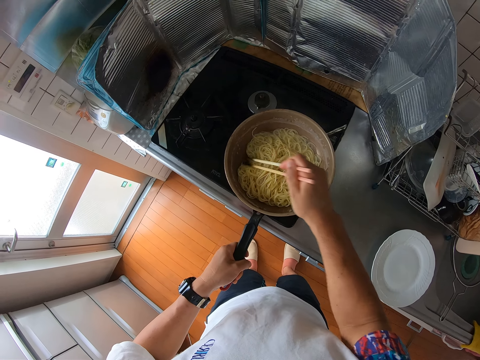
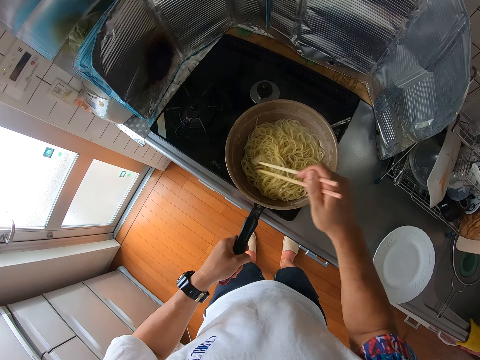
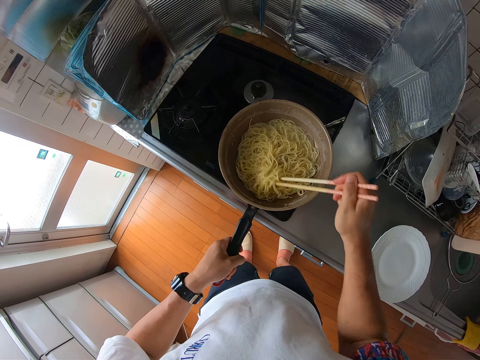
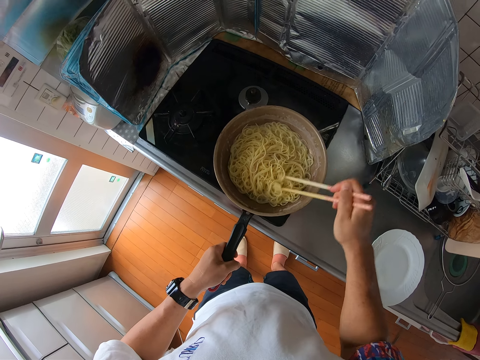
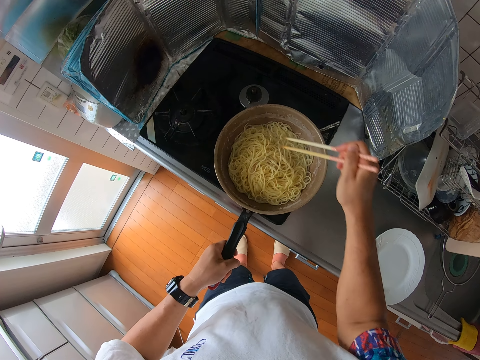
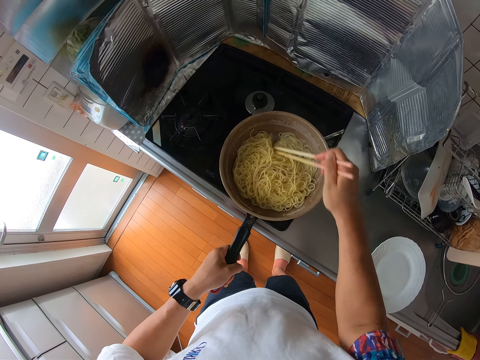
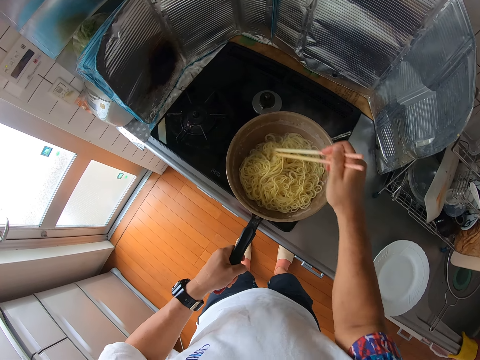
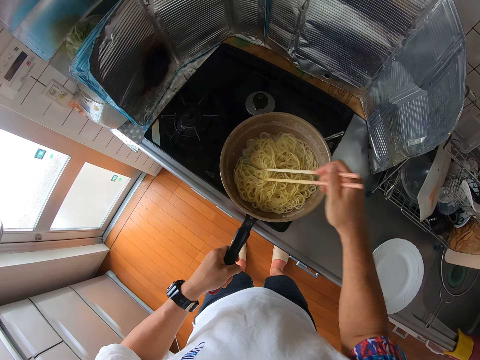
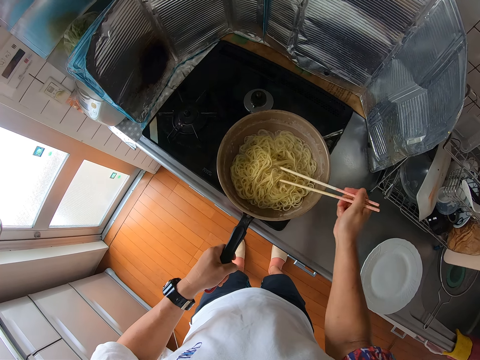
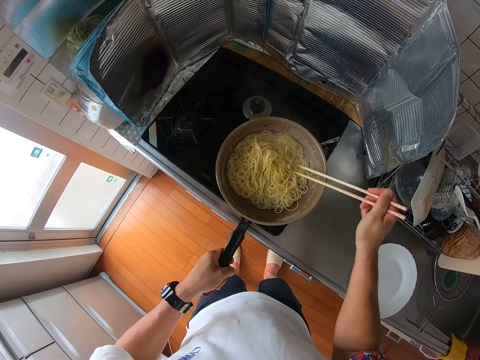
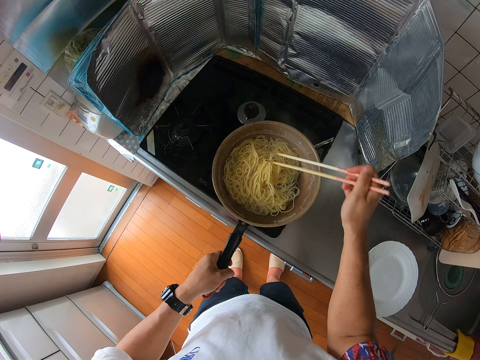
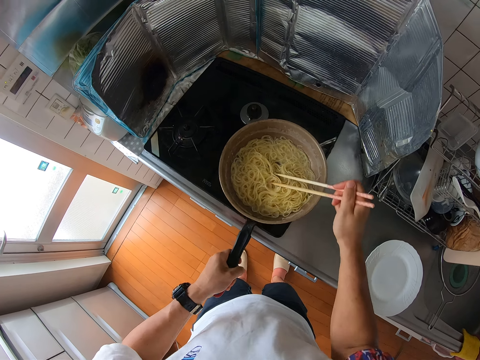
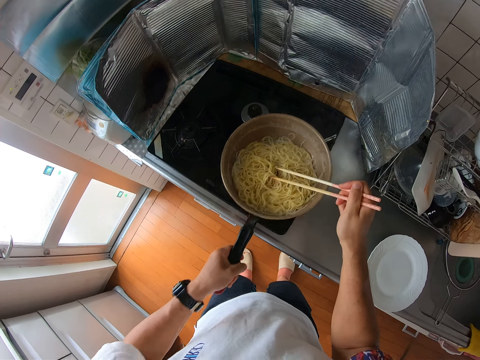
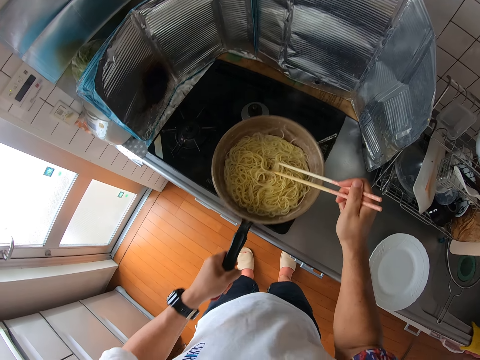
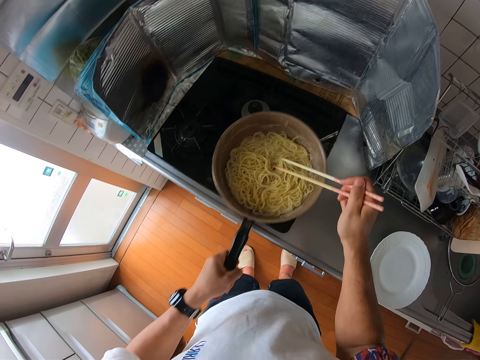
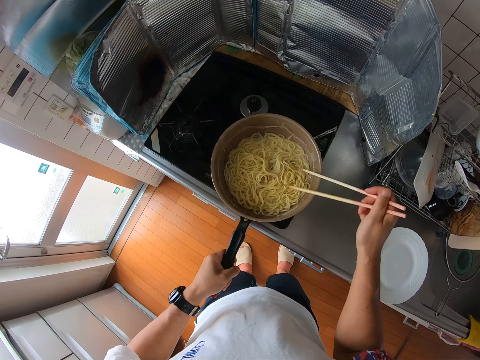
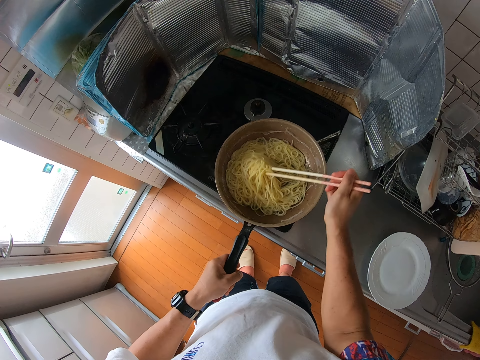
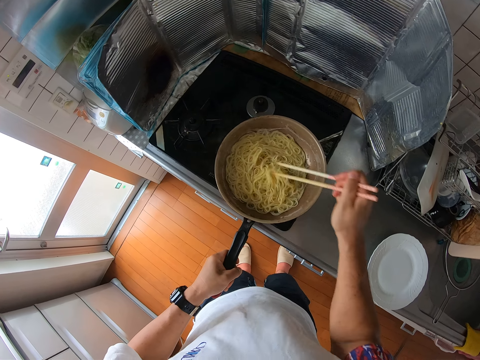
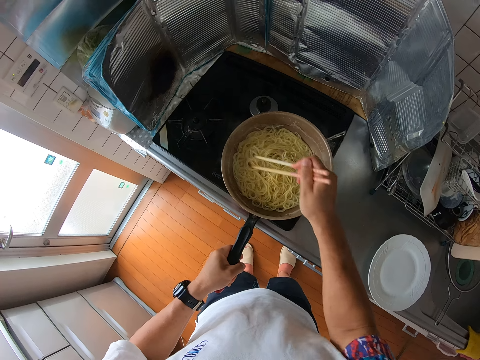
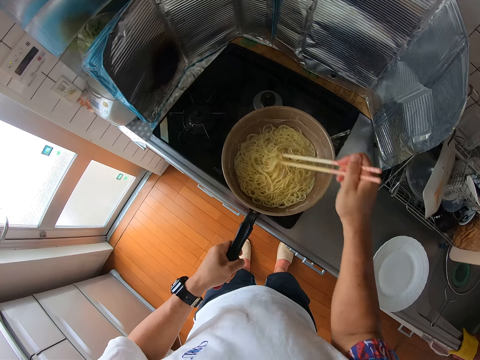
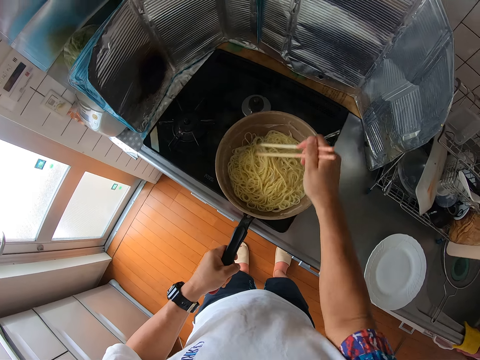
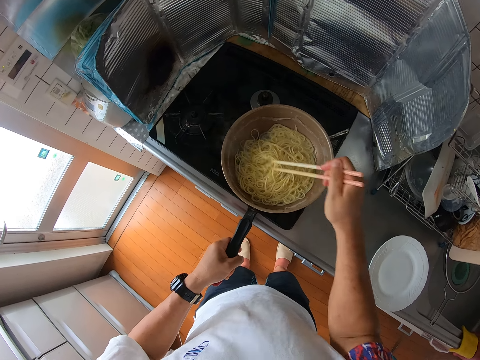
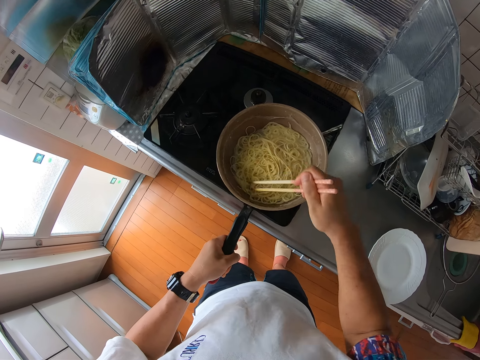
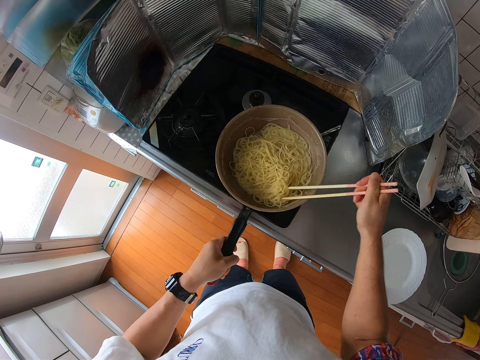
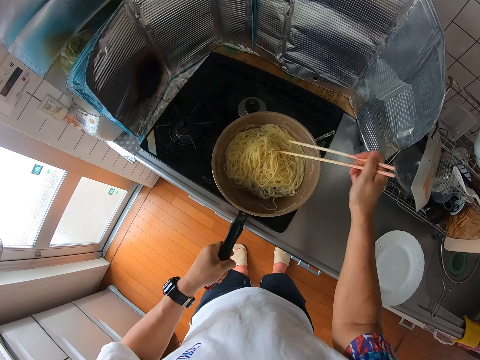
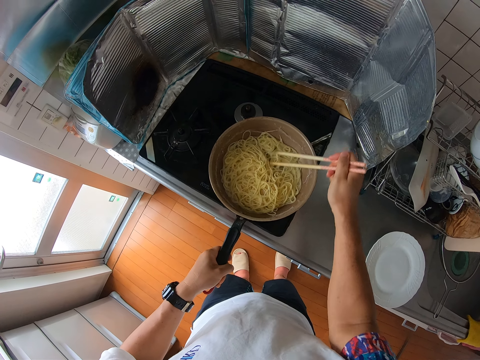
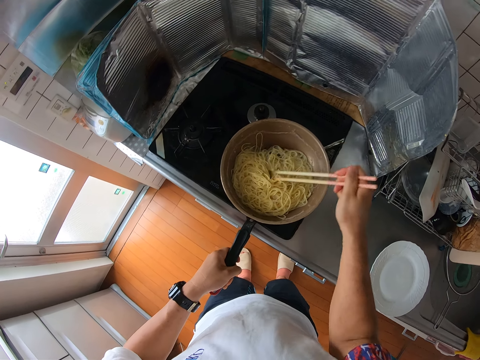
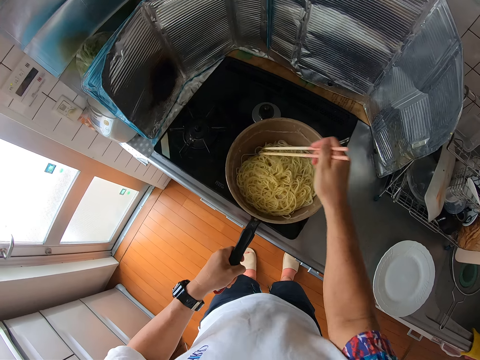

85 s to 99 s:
The camera wearer shakes the fry pan. They continue turning the spaghetti.

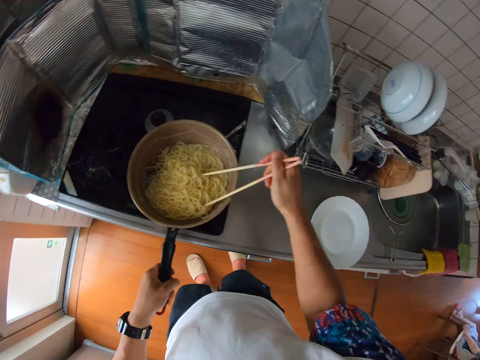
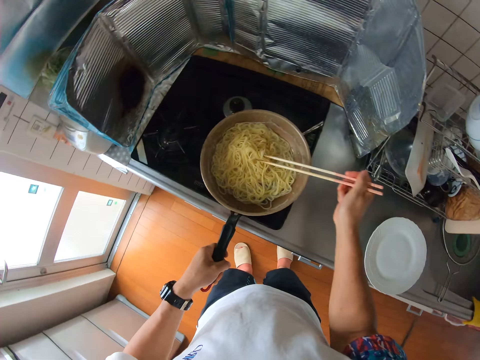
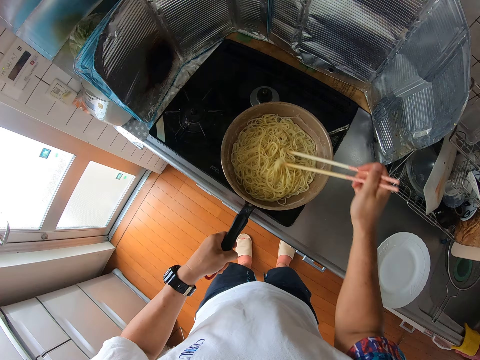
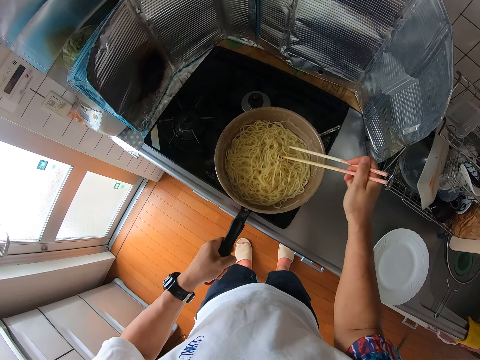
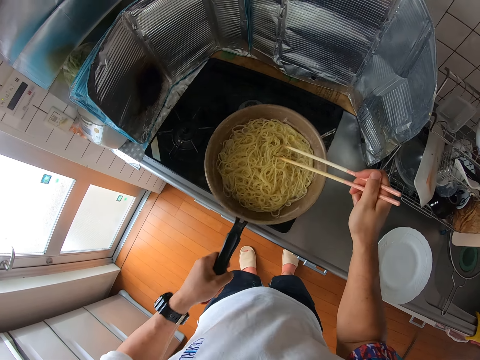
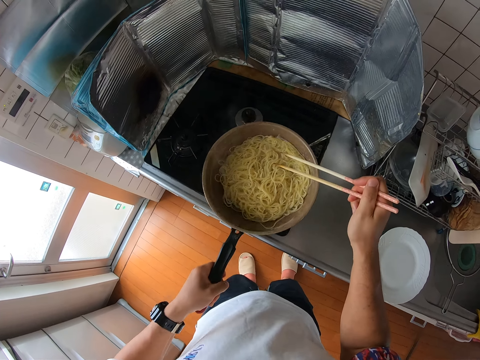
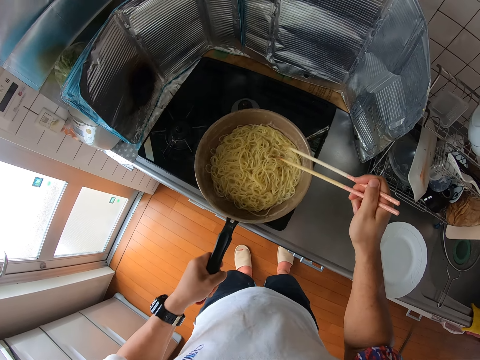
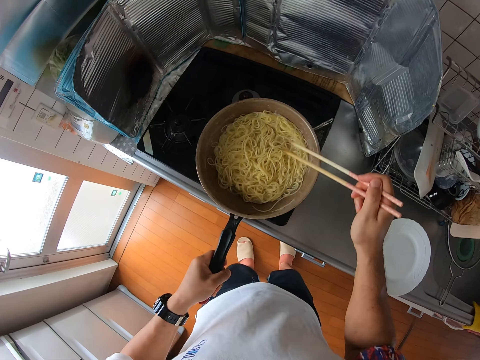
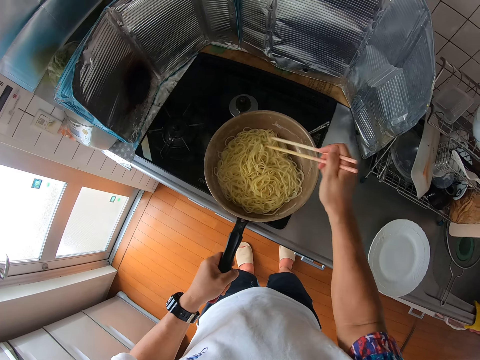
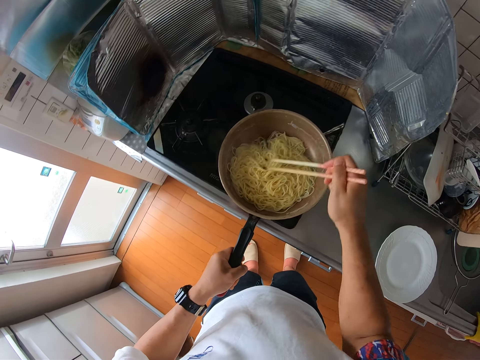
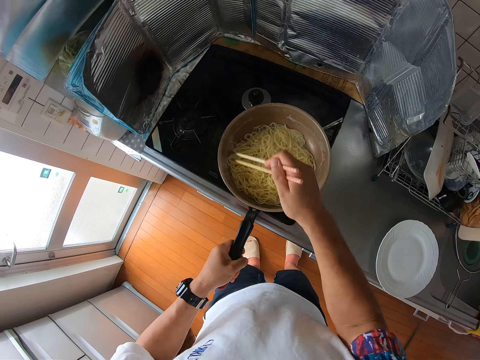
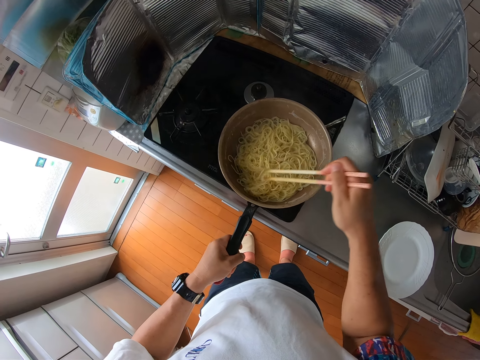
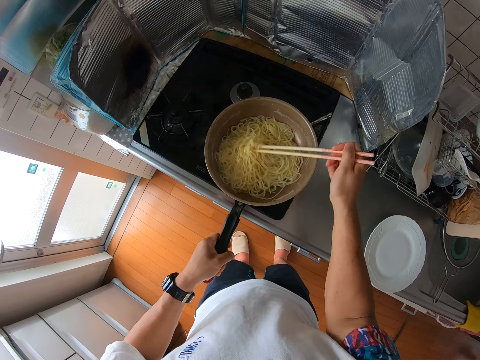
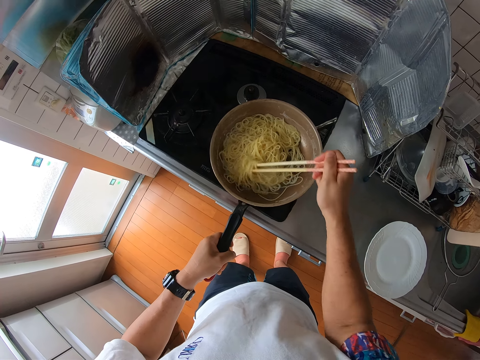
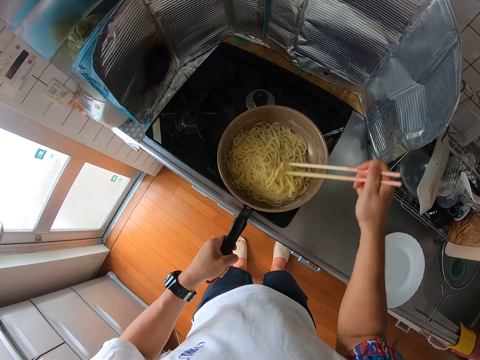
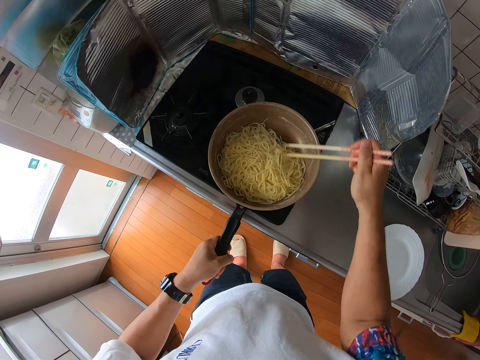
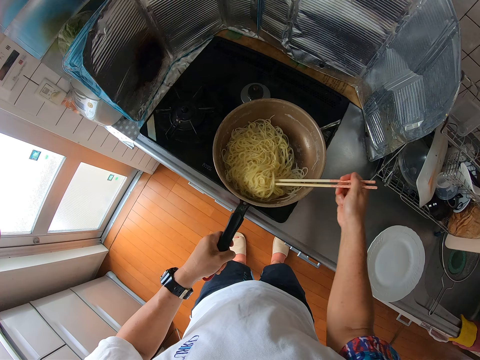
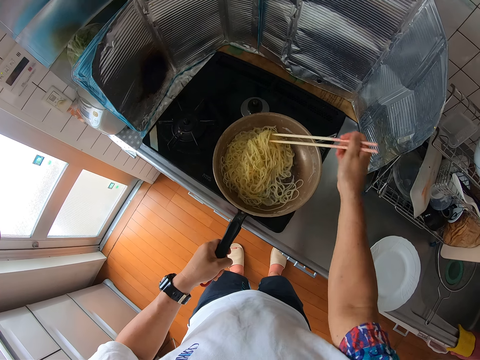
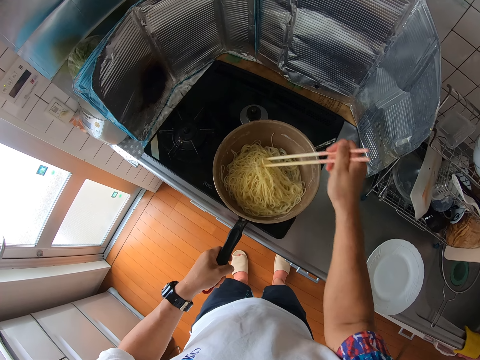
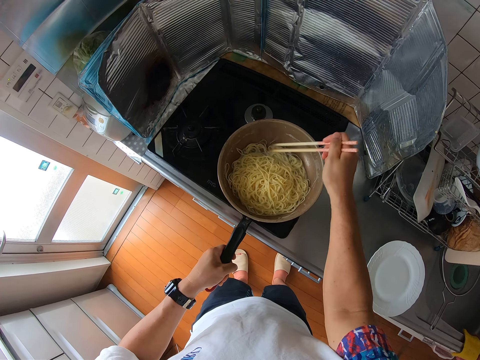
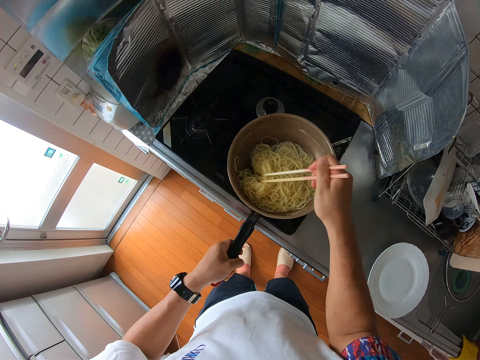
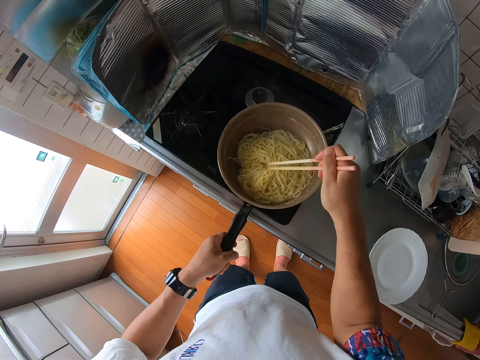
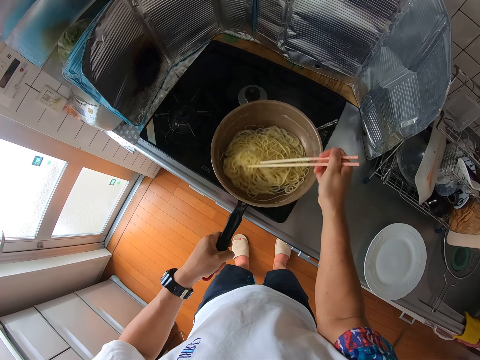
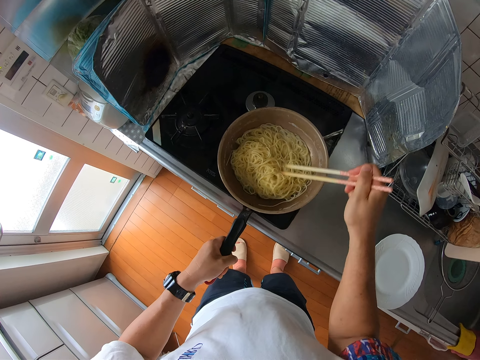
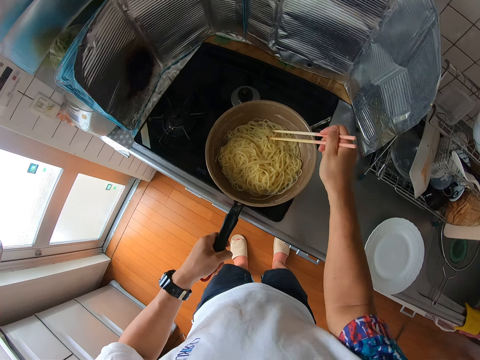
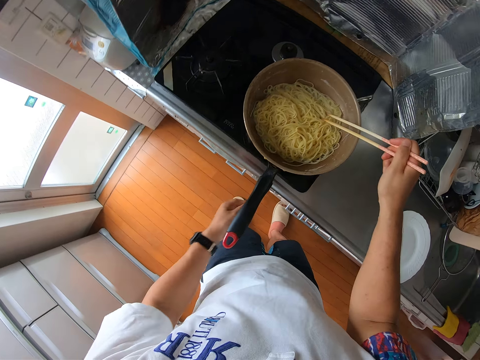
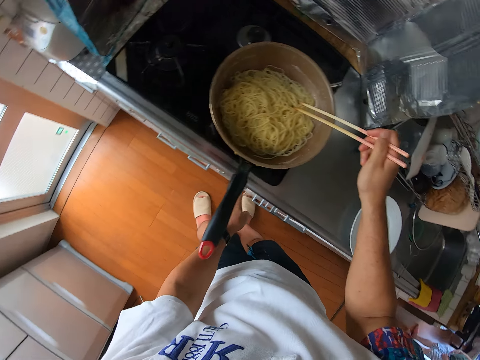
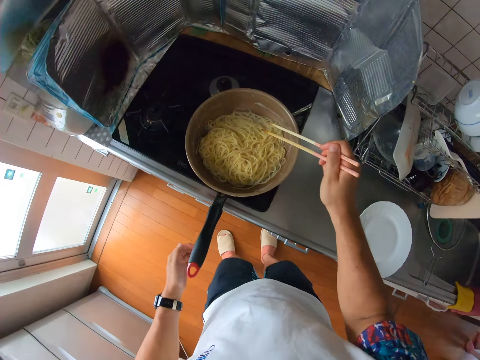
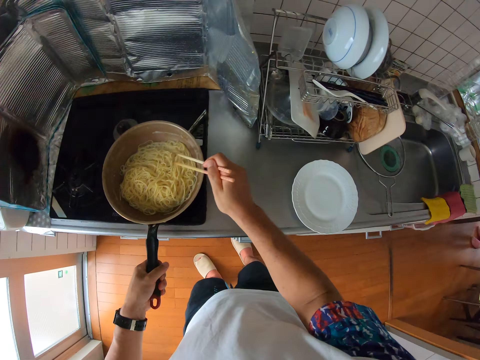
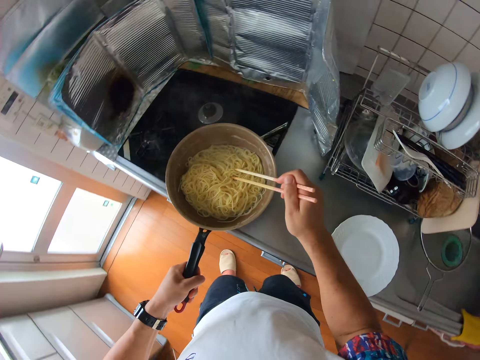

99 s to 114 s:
The camera wearer shakes the fry pan. They continue turning the spaghetti. They turn off the gas cooker.
